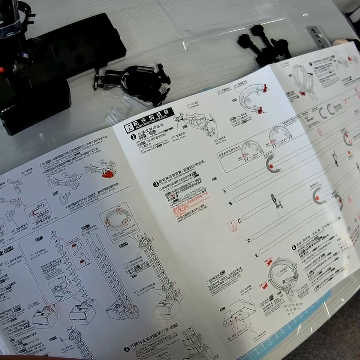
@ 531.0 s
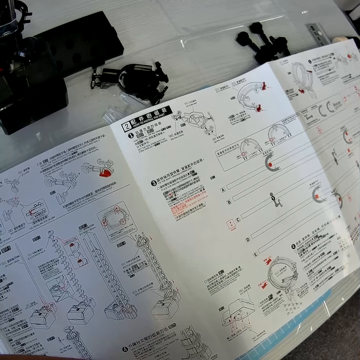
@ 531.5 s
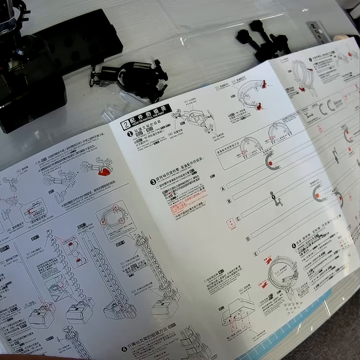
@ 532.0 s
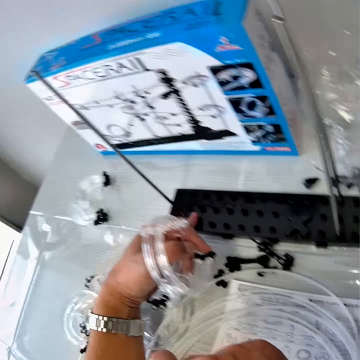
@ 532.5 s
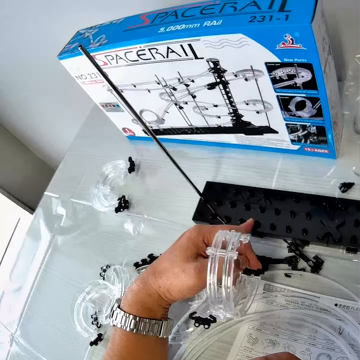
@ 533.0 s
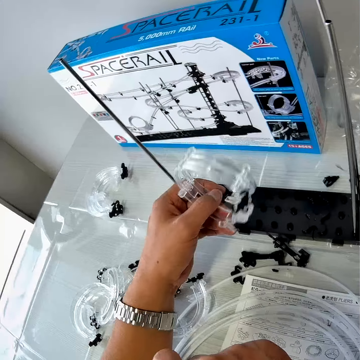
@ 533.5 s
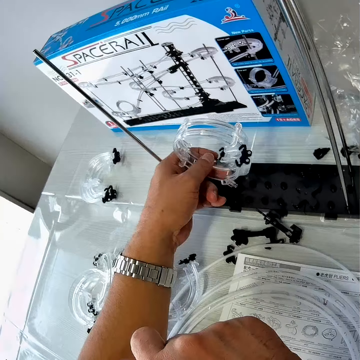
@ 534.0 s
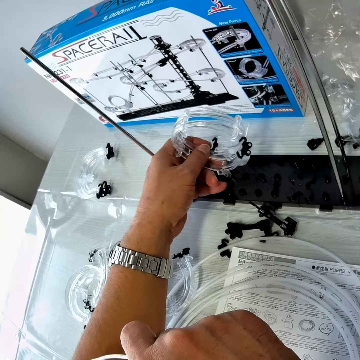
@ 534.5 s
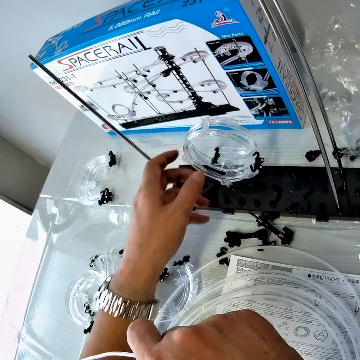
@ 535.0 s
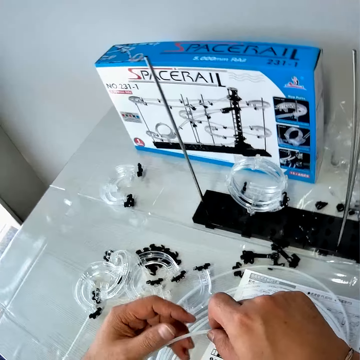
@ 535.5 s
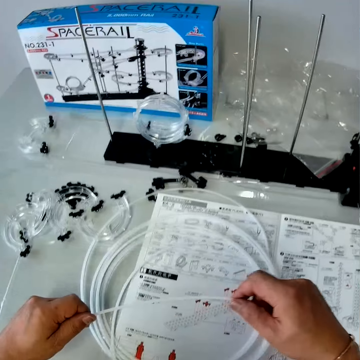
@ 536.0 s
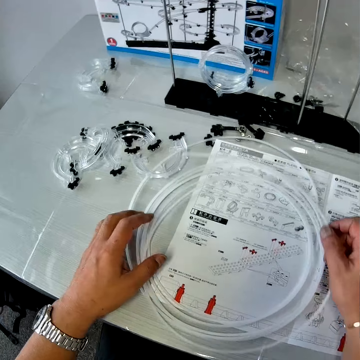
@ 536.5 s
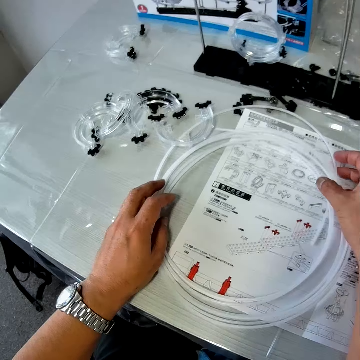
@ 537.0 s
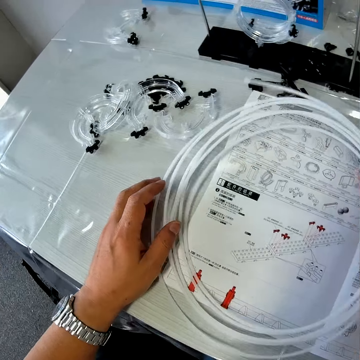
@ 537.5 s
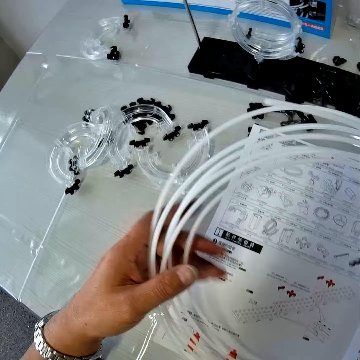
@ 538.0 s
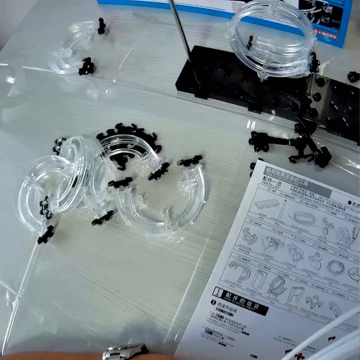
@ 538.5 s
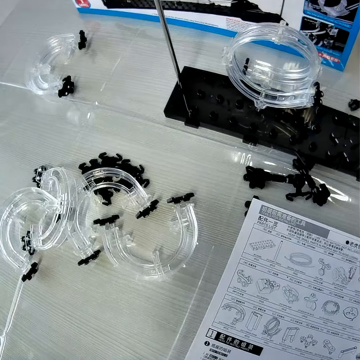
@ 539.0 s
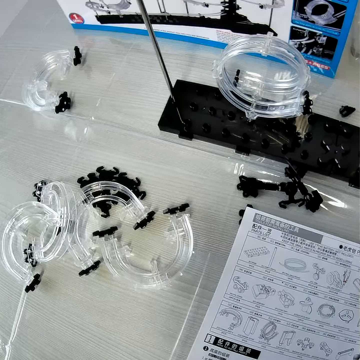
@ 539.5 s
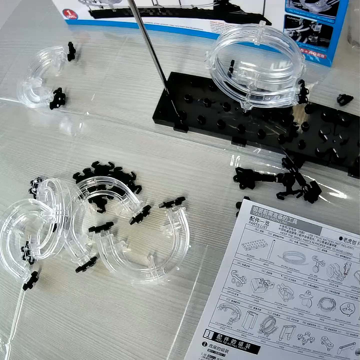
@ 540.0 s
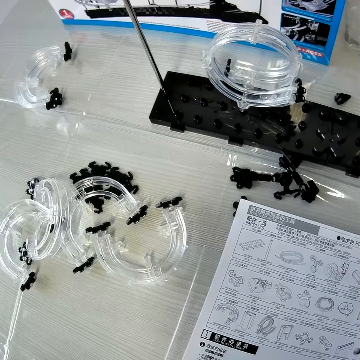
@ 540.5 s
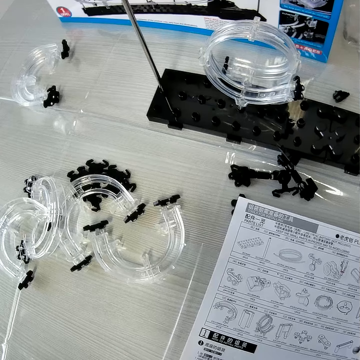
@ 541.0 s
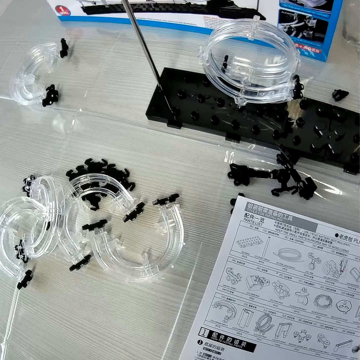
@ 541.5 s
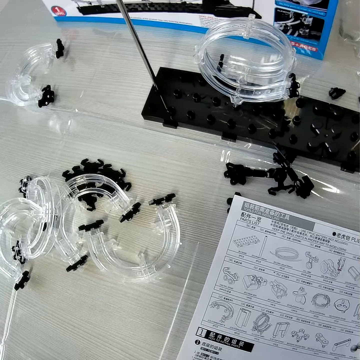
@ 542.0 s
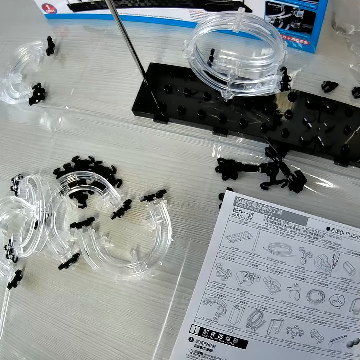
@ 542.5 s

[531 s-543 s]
The camera wearer looks at the paper. He inserts the piece of mechanical model in his left hand into the piece of mechanical model on the table. He holds the wire with his hands. He takes the cable. He looks at the space rail.

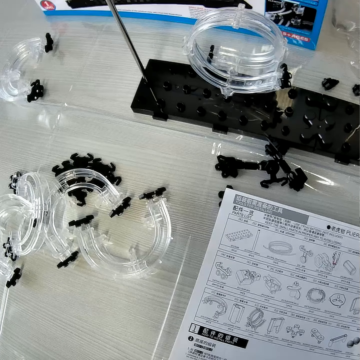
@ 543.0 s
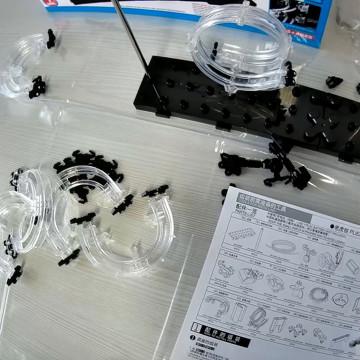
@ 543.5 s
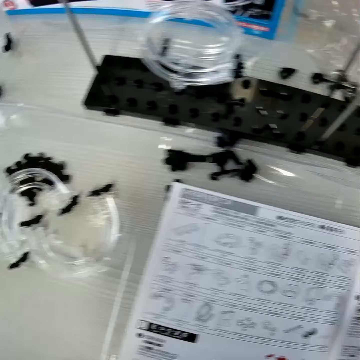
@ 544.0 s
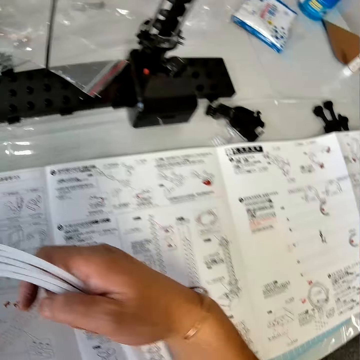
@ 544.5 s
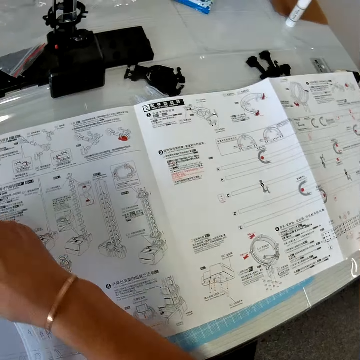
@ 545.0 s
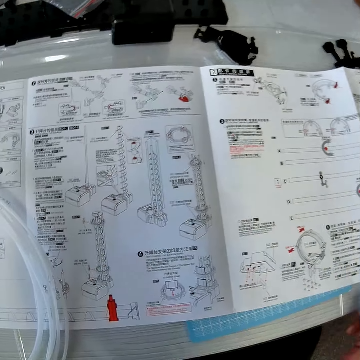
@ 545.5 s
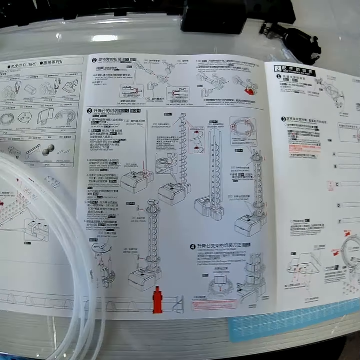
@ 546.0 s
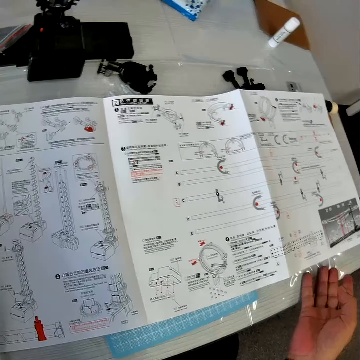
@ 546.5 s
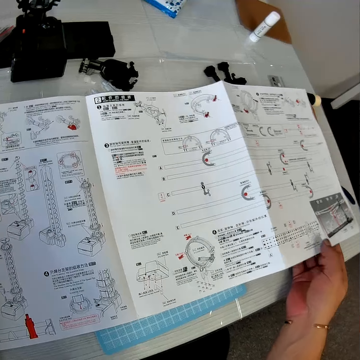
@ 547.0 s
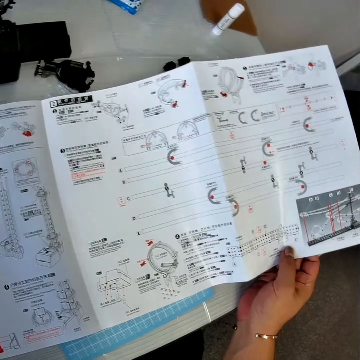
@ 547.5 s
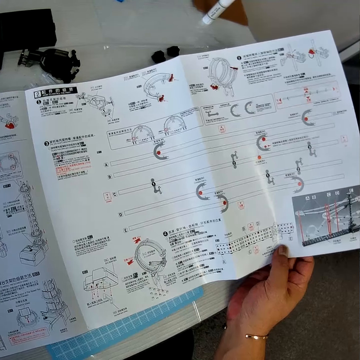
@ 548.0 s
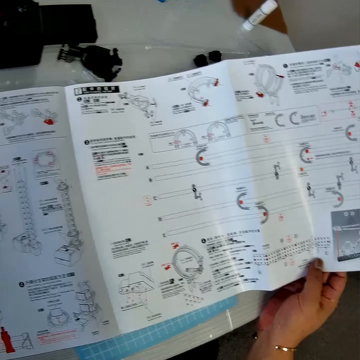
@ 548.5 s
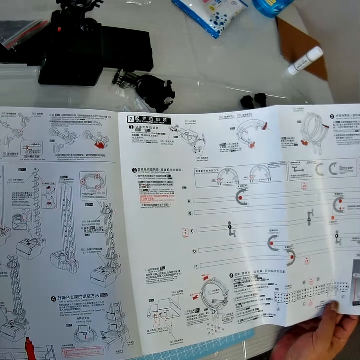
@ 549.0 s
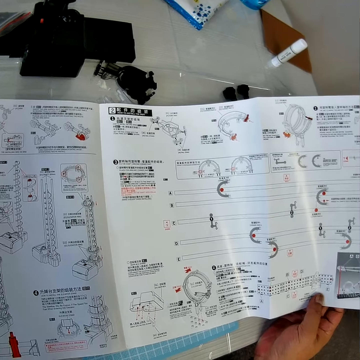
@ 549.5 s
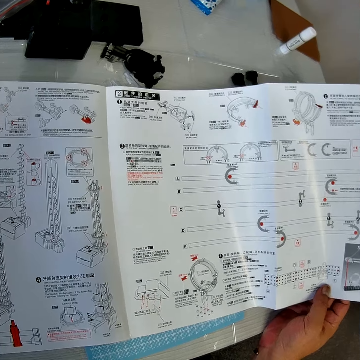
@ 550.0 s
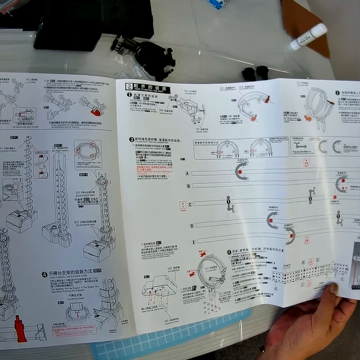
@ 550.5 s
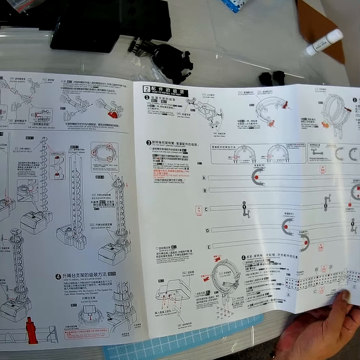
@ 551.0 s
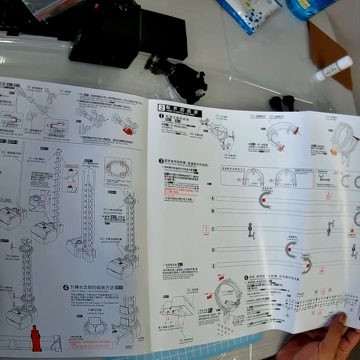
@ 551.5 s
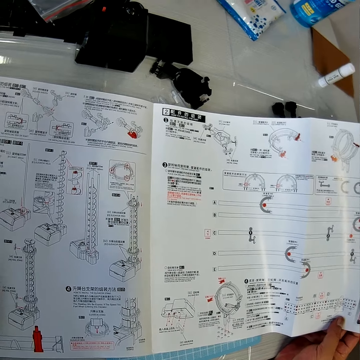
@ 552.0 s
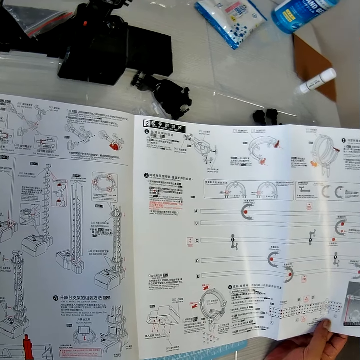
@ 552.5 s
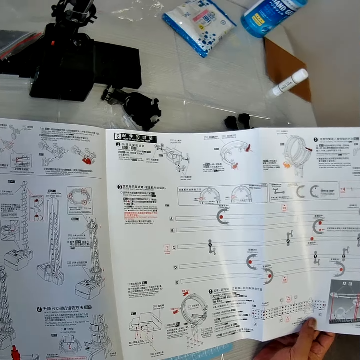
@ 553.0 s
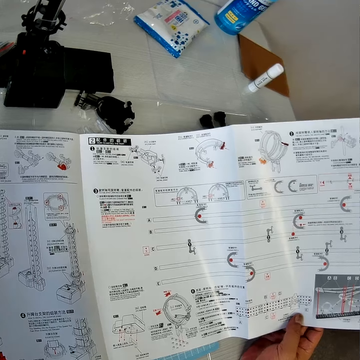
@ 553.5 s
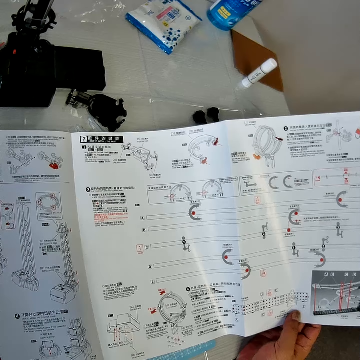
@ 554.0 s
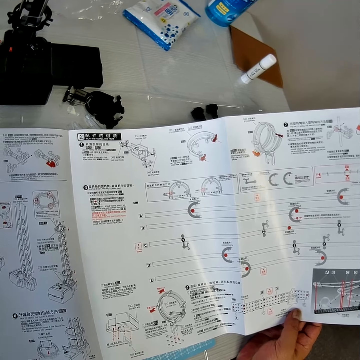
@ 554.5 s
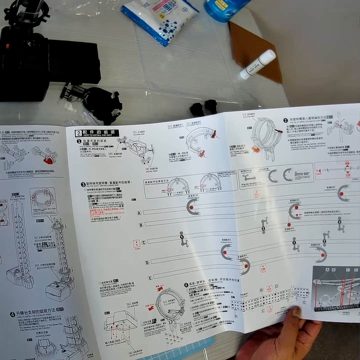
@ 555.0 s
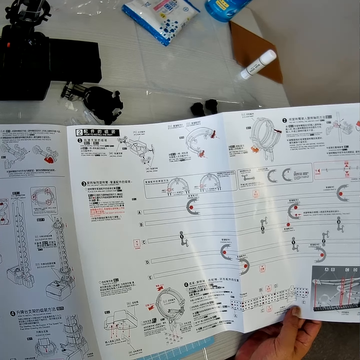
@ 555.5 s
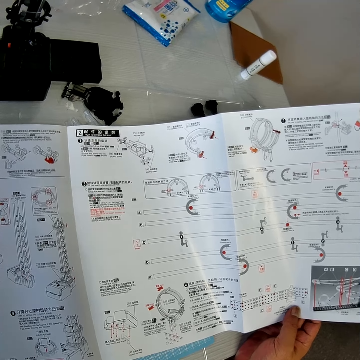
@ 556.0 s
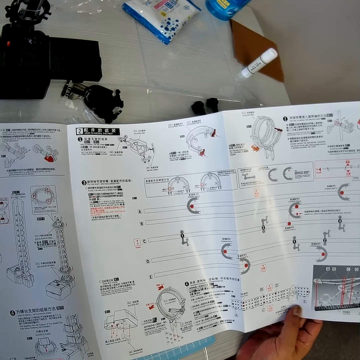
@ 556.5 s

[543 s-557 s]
The camera wearer drops the wire with his hands on the mechanical model chart. He holds a page of the mechanical model chart with his right hand. He touches the paper and reads the paper.

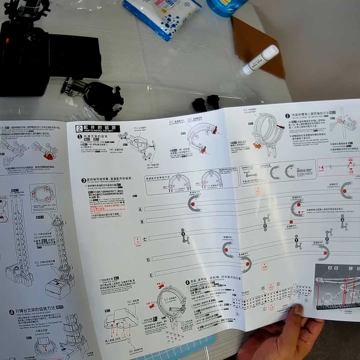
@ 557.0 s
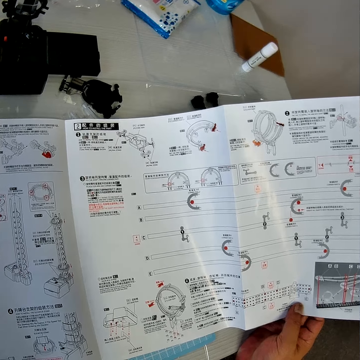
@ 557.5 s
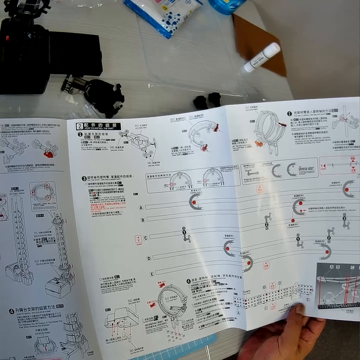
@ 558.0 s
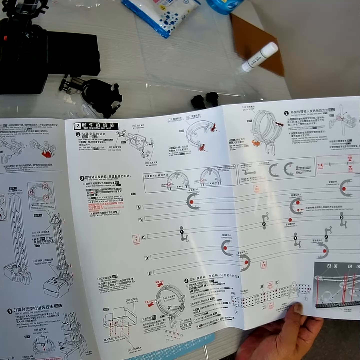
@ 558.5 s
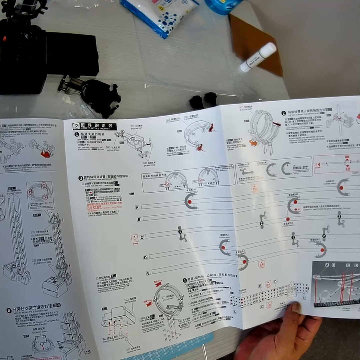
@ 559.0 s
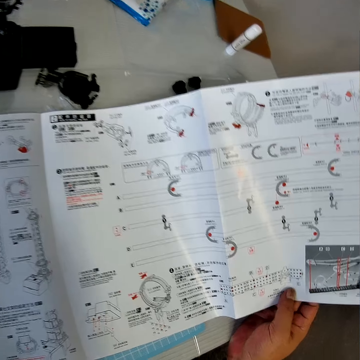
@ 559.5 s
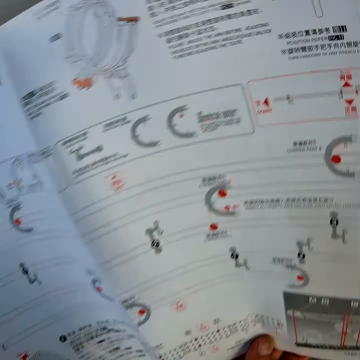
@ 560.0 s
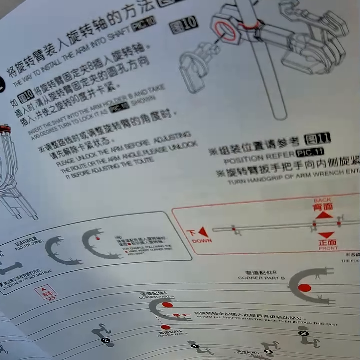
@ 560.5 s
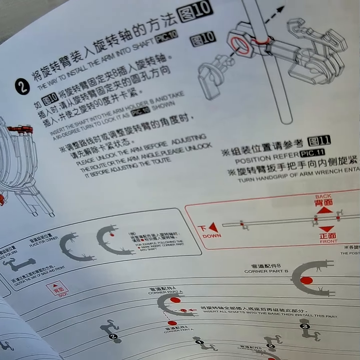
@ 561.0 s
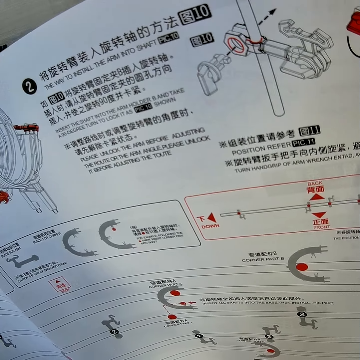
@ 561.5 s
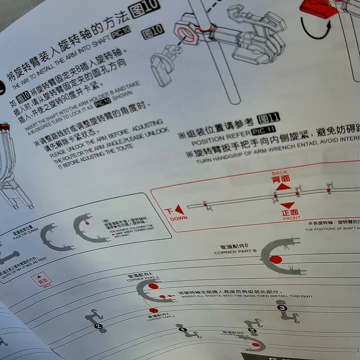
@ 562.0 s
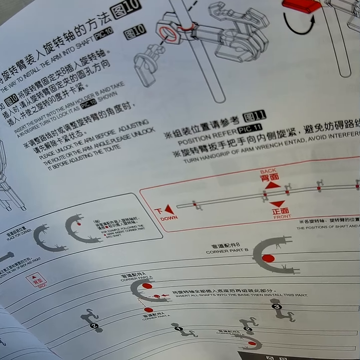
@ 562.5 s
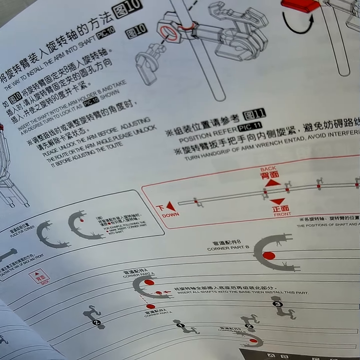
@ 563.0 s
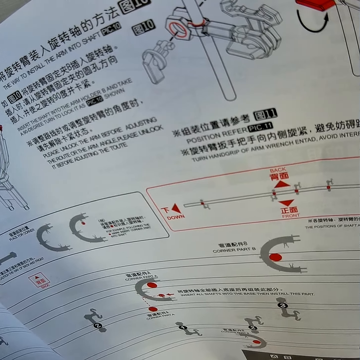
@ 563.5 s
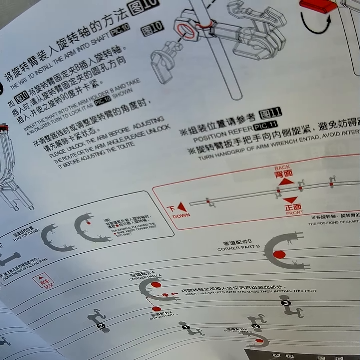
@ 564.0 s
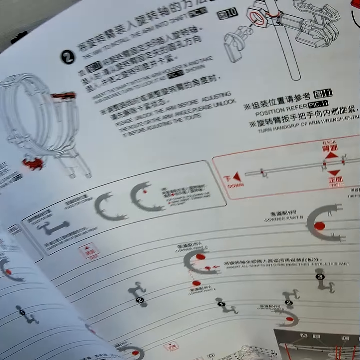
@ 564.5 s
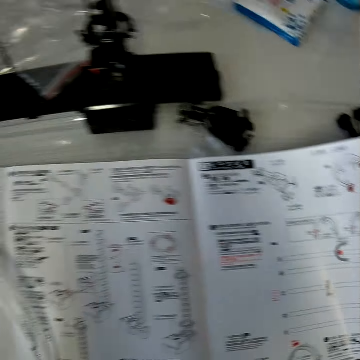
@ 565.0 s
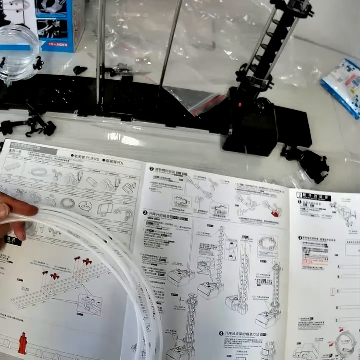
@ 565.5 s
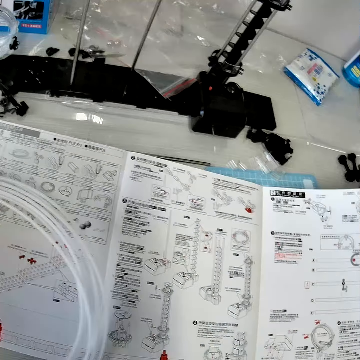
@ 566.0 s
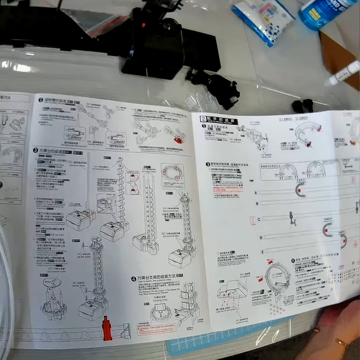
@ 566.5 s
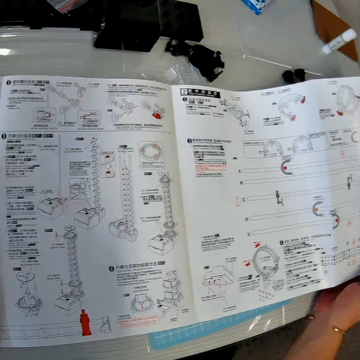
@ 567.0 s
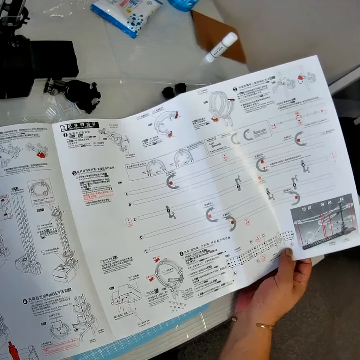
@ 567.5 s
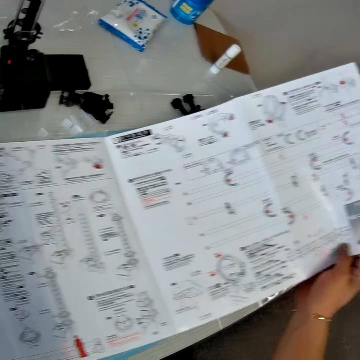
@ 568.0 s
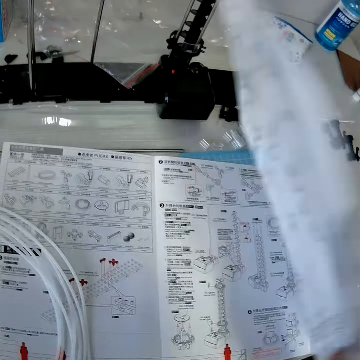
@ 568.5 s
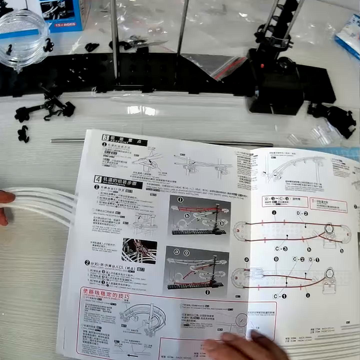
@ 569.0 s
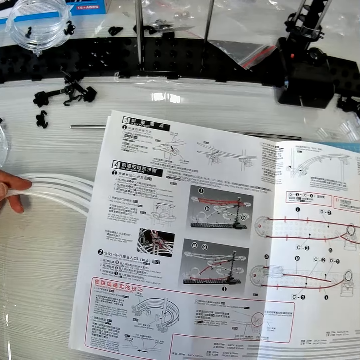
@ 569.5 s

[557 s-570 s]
The camera wearer flips the page of the mechanical model chart or manual paper with his right hand.
